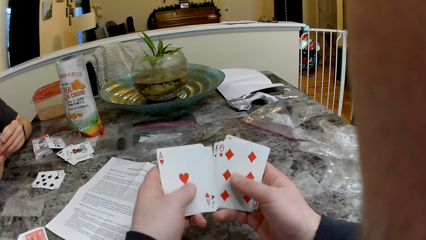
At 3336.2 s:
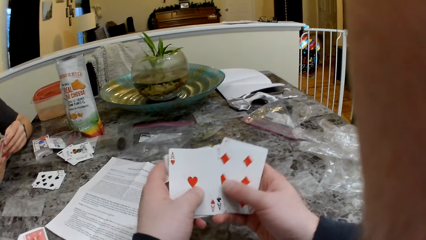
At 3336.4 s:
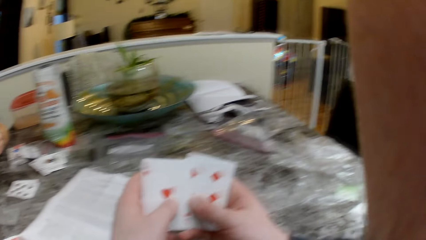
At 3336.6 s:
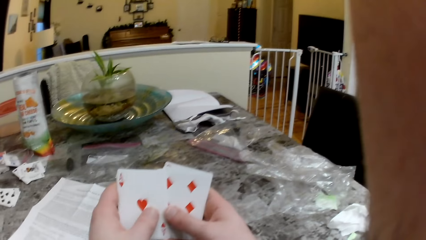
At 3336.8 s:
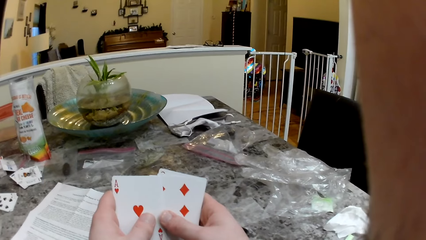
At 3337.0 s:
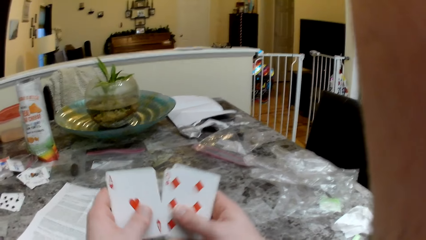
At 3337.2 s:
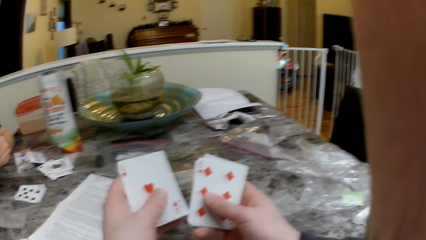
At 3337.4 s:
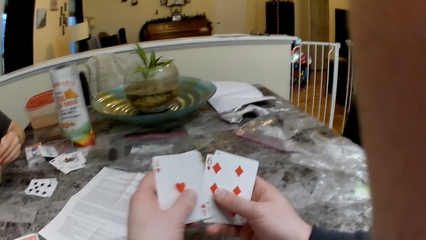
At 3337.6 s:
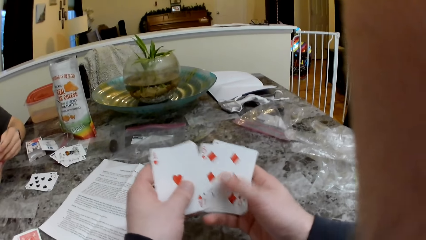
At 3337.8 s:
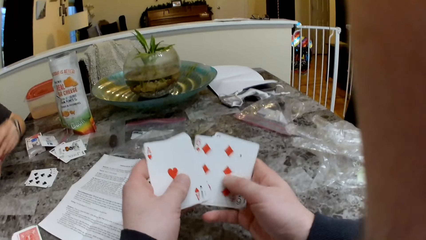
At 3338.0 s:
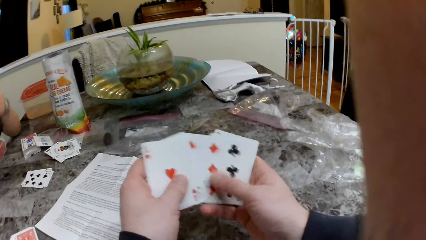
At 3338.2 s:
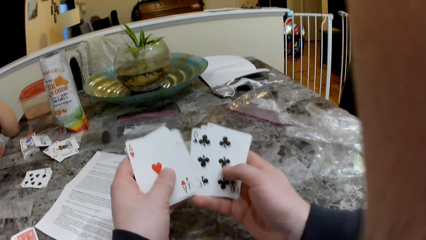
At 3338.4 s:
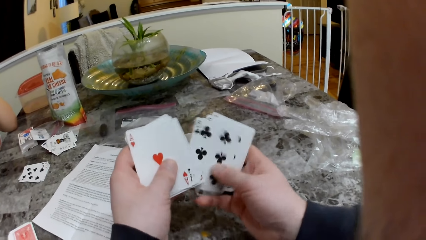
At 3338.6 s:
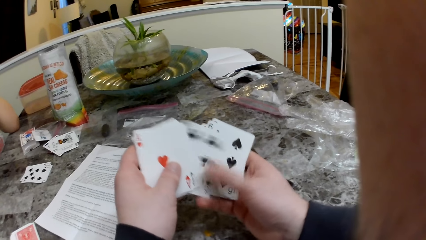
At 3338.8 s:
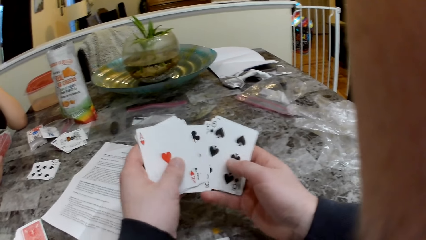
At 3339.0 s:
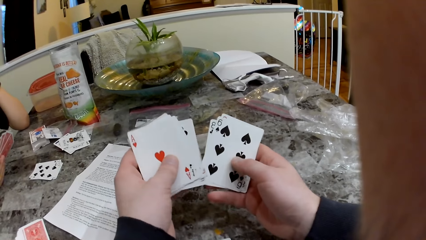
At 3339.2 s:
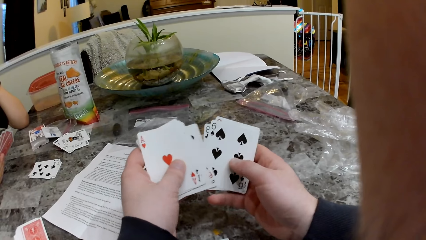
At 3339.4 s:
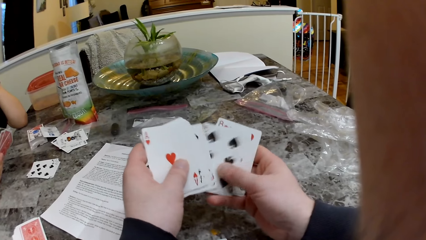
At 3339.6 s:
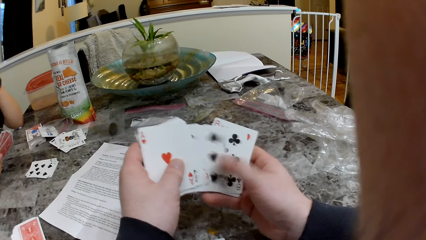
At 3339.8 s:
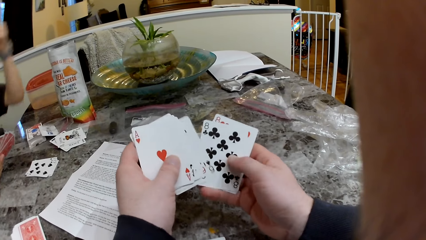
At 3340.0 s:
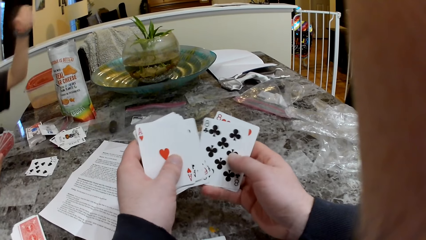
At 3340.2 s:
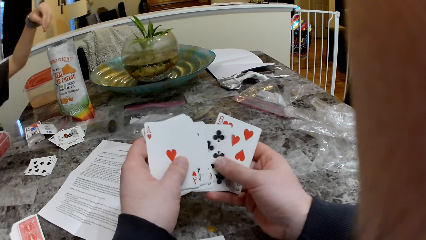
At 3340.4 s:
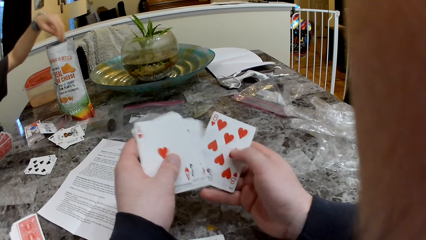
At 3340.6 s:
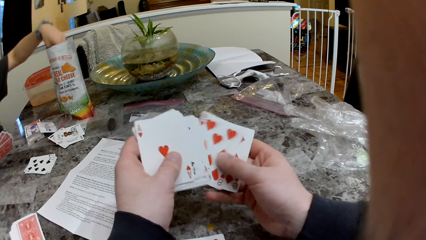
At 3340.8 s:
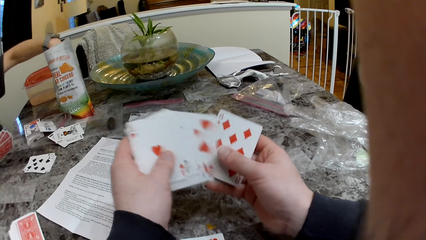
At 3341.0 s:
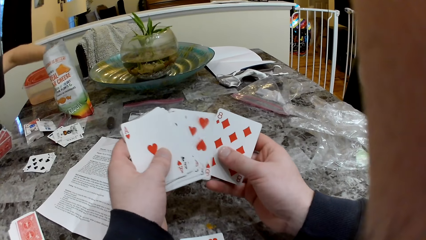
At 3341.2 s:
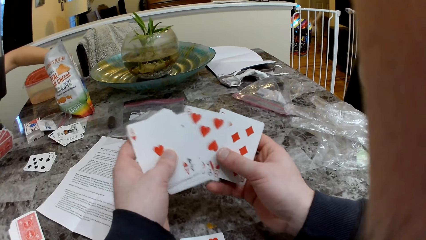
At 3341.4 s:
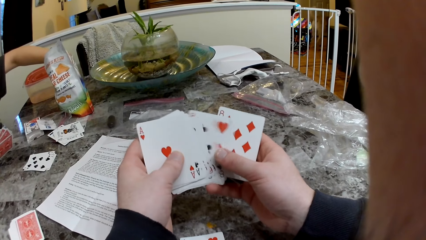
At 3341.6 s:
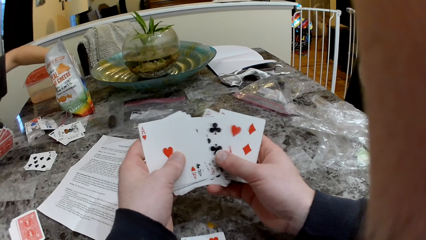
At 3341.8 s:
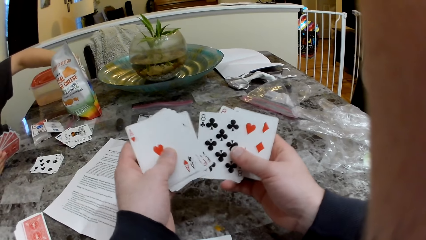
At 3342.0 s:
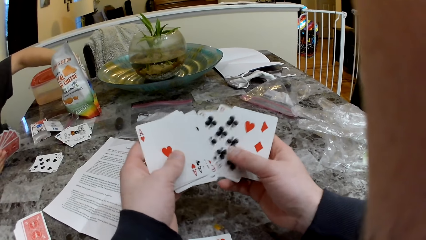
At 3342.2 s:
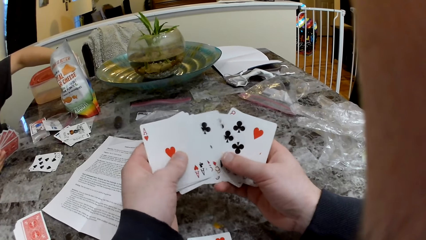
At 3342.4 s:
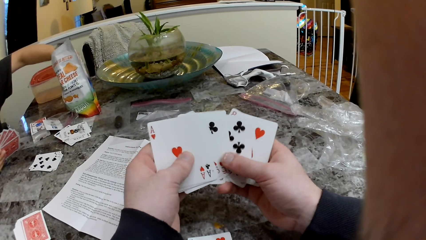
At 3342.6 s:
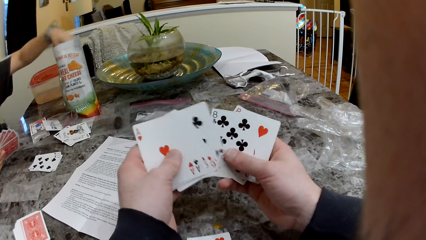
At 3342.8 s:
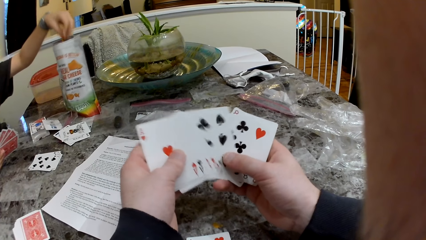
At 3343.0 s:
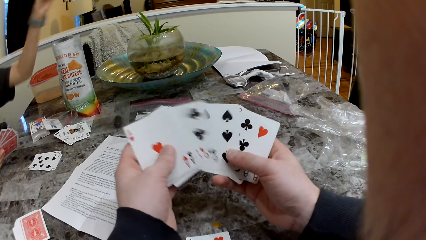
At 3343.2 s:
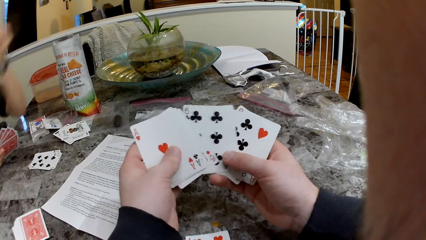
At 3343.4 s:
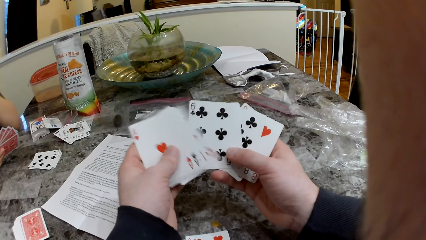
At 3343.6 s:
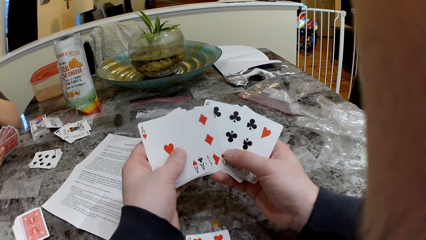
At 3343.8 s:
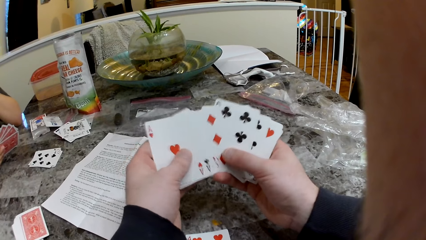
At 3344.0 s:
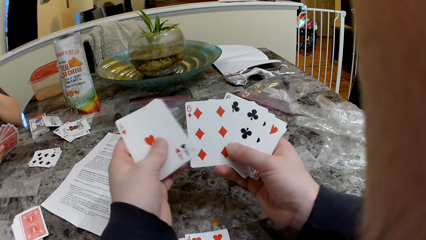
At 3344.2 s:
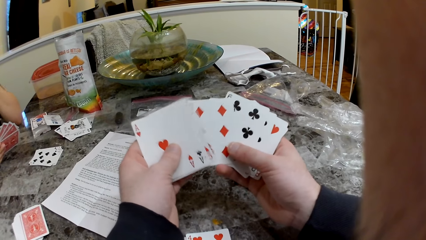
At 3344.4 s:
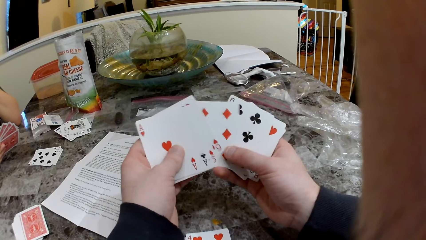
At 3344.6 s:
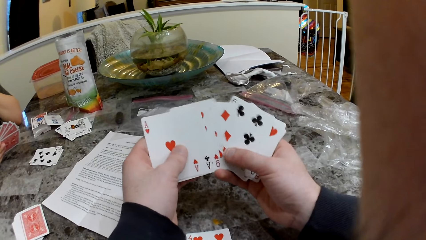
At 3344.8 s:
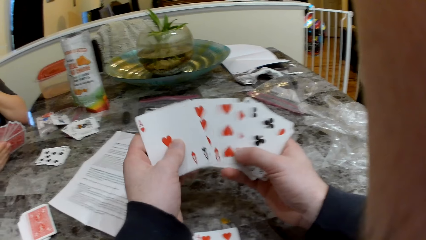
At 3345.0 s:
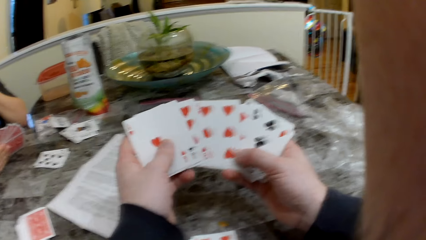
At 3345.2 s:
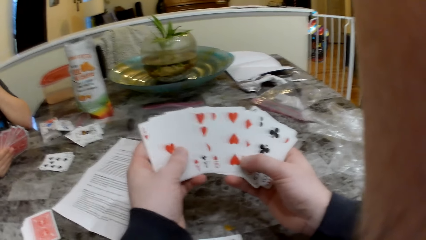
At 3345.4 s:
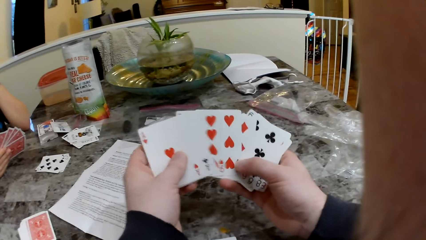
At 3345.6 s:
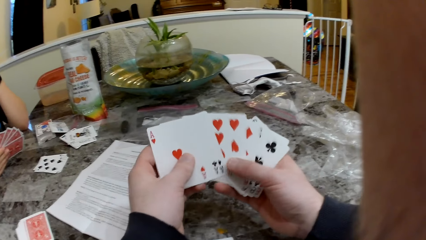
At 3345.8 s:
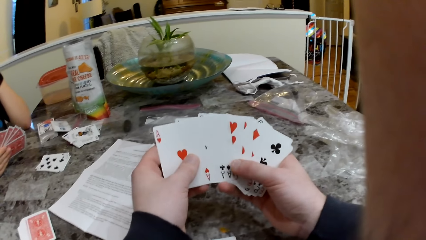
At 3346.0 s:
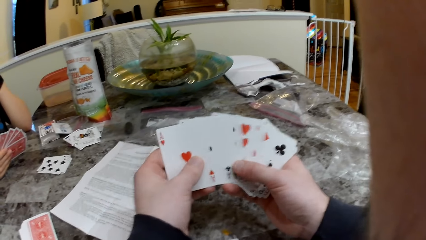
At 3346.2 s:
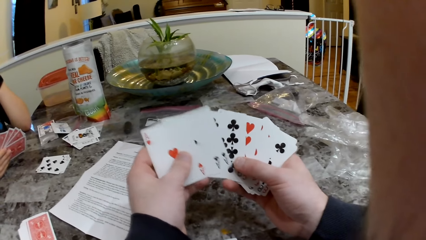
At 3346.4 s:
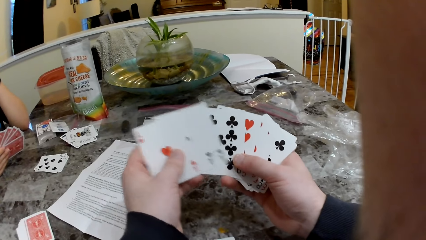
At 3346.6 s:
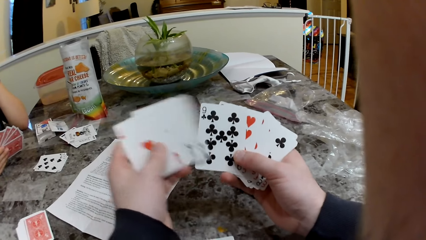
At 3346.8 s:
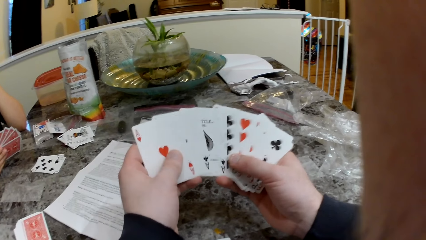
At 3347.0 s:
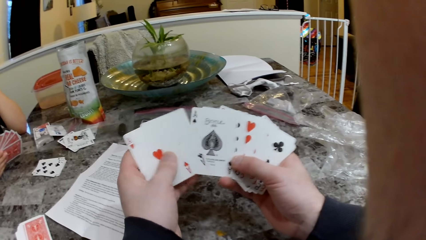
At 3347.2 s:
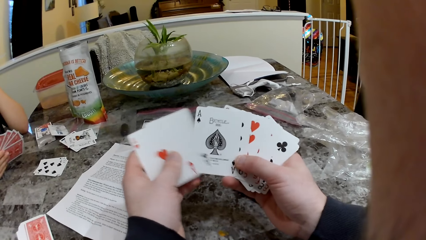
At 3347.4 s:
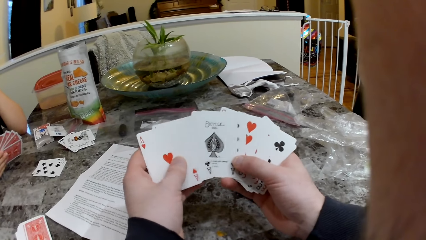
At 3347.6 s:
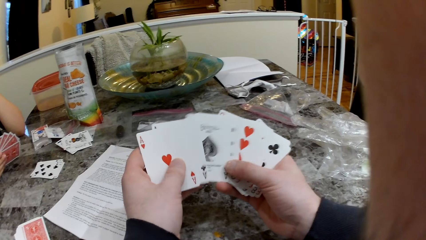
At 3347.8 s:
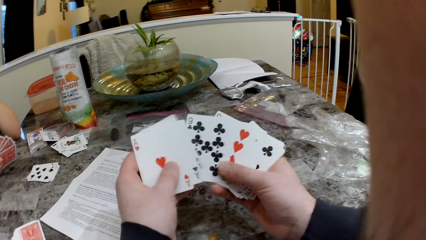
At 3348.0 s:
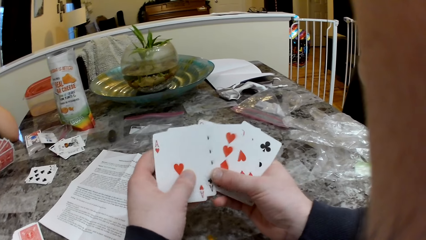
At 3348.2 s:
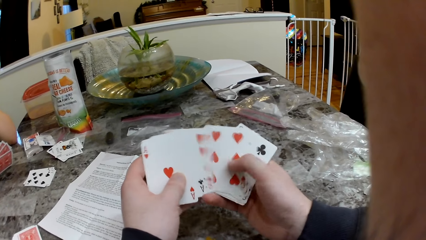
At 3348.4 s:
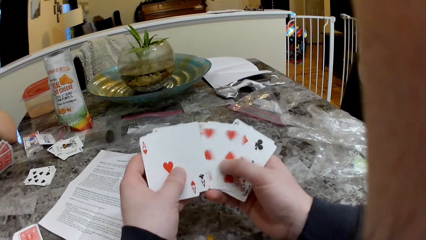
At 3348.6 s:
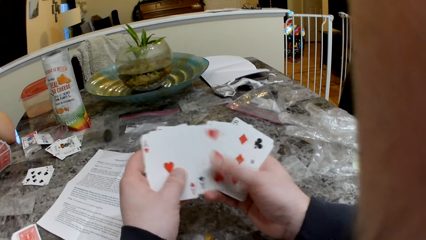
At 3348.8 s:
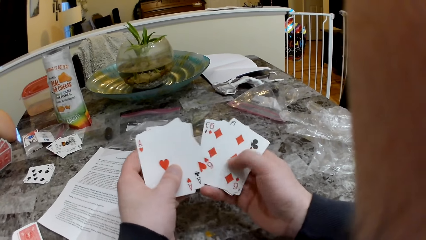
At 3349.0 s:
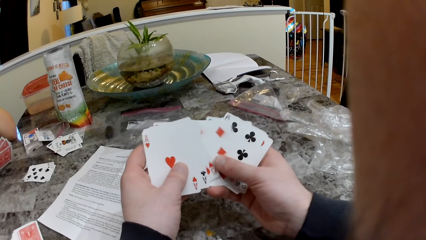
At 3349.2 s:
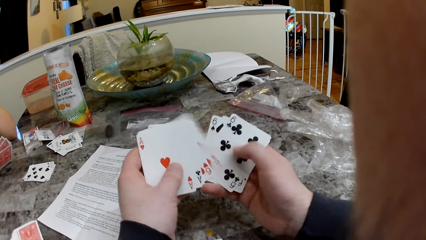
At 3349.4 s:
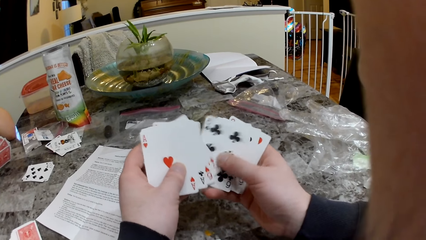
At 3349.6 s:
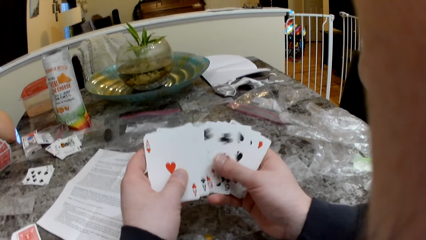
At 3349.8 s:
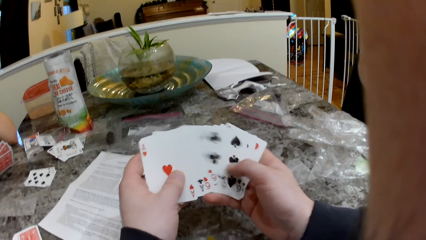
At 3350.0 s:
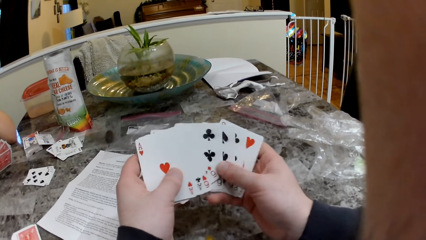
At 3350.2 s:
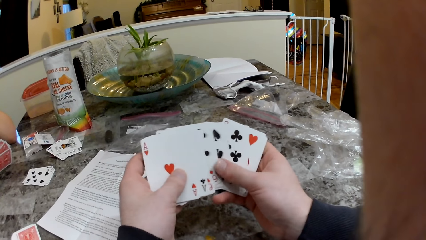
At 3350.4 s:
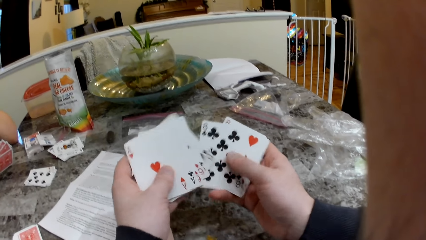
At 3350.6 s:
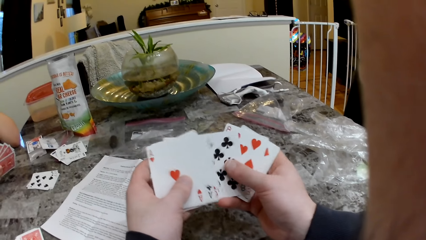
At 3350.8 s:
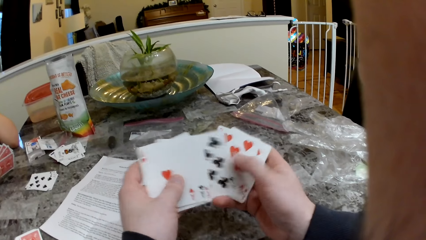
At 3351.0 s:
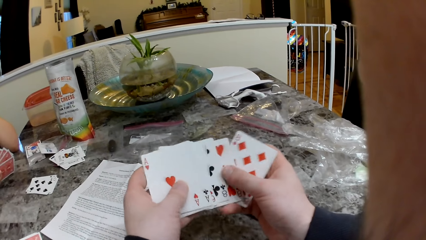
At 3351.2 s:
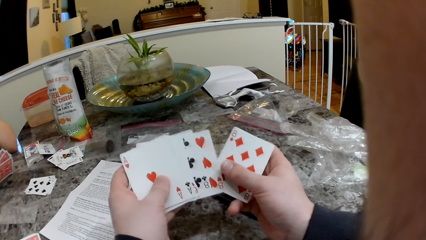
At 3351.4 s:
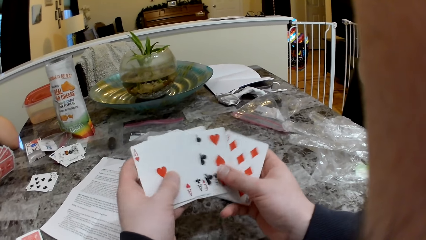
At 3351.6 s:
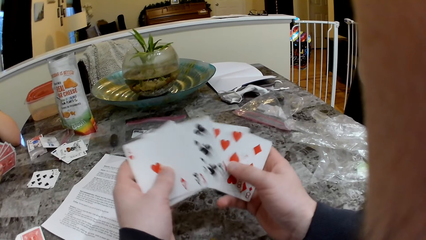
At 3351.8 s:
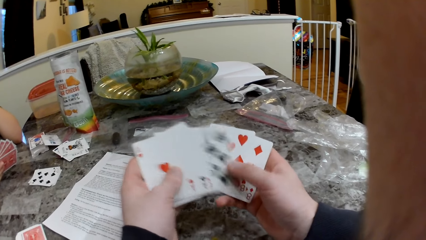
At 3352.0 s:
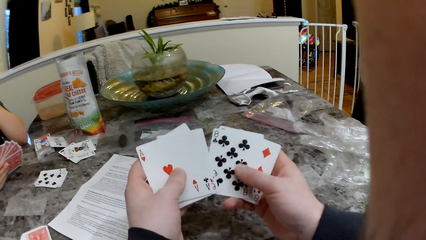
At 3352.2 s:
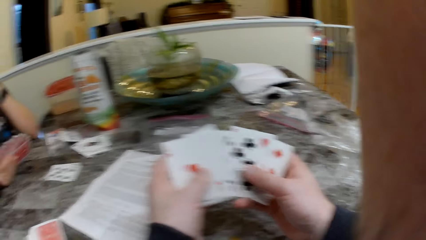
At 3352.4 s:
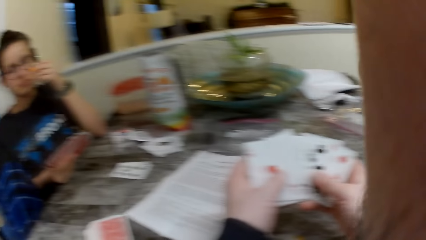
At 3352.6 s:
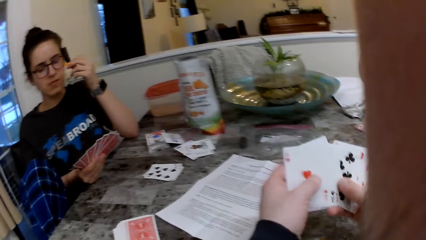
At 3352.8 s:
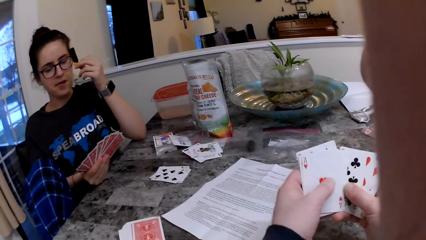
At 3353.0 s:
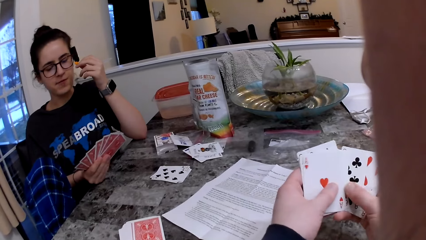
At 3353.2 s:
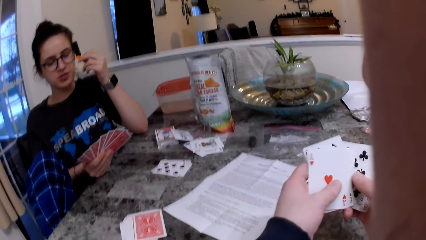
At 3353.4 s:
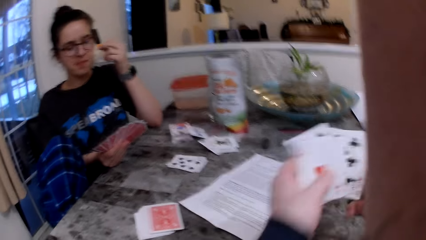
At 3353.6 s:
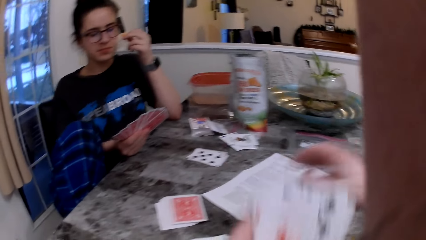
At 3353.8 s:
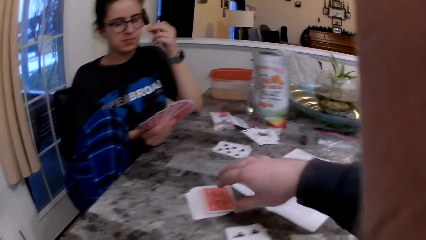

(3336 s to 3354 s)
The girl responds to the camera wearer, grabs crisps from the pack, and converses with the camera wearer. The girl eats crisps. The camera wearer shuffles cards. The girl converses with the camera wearer. The camera wearer converses with the girl. The girl responds to the camera wearer.
